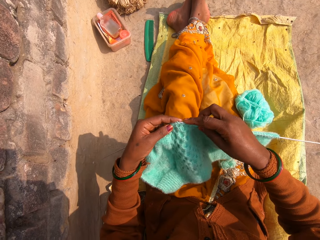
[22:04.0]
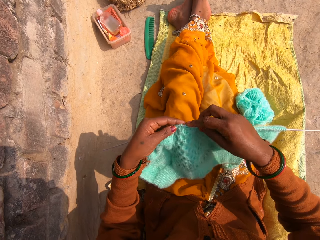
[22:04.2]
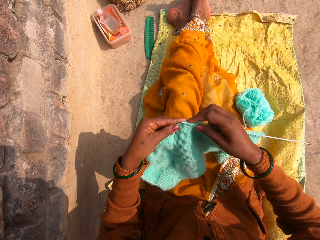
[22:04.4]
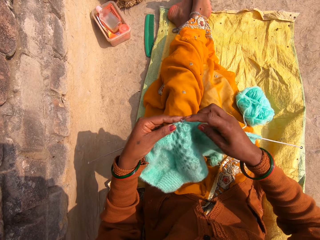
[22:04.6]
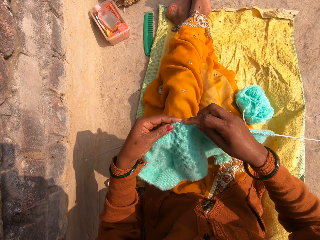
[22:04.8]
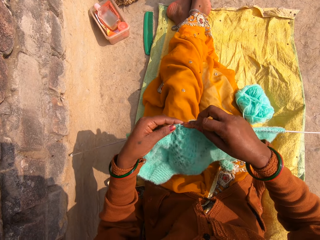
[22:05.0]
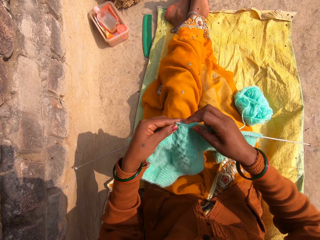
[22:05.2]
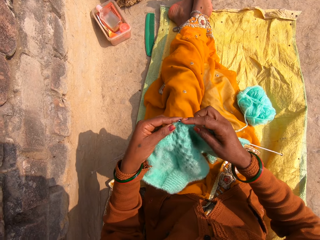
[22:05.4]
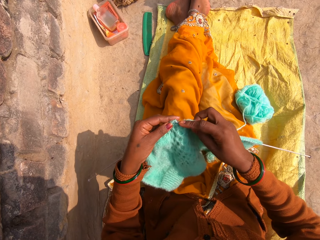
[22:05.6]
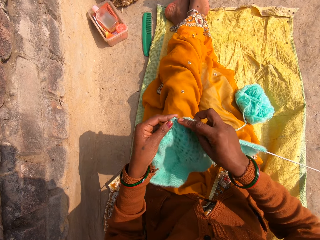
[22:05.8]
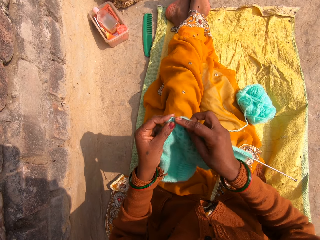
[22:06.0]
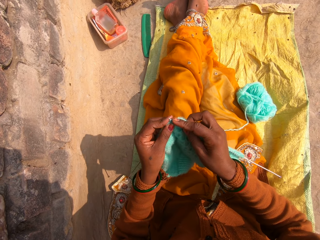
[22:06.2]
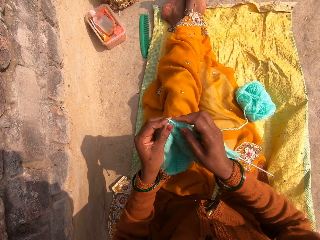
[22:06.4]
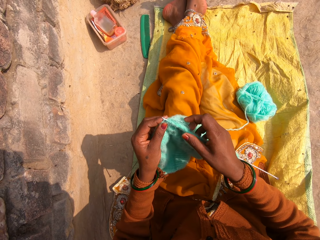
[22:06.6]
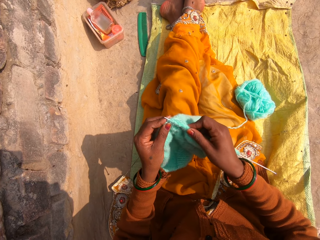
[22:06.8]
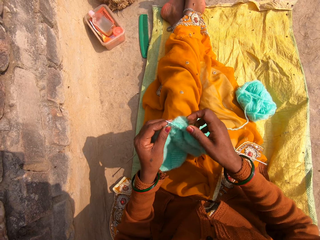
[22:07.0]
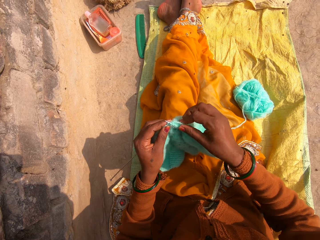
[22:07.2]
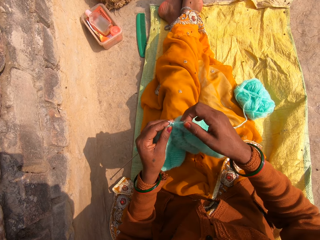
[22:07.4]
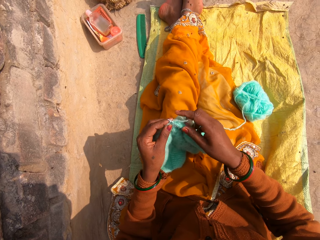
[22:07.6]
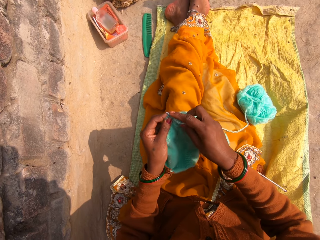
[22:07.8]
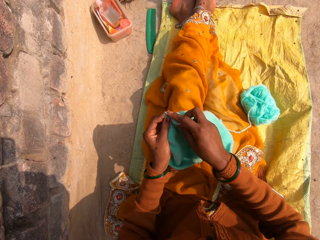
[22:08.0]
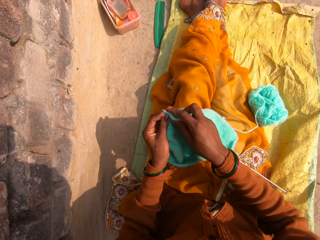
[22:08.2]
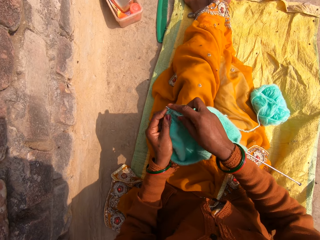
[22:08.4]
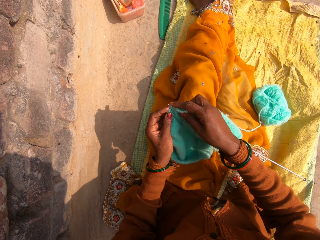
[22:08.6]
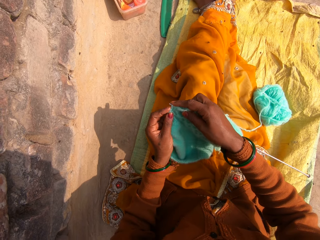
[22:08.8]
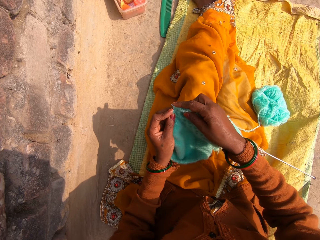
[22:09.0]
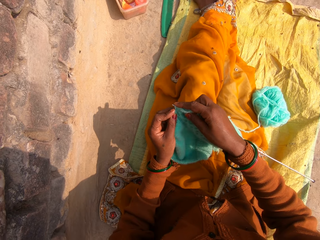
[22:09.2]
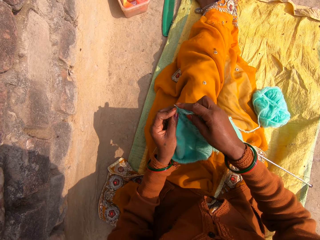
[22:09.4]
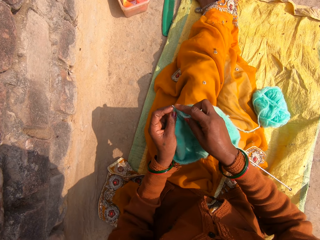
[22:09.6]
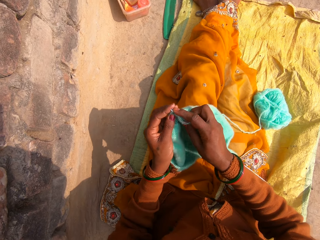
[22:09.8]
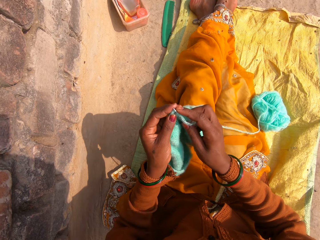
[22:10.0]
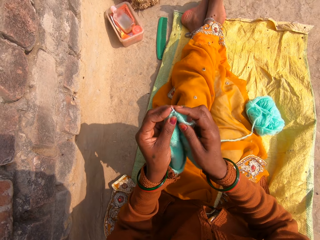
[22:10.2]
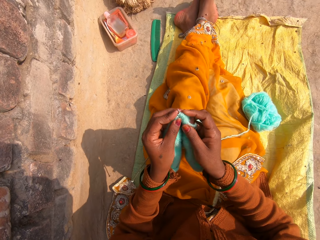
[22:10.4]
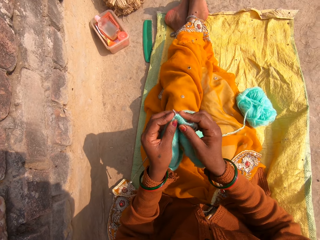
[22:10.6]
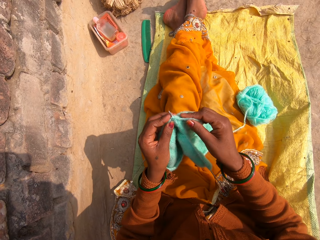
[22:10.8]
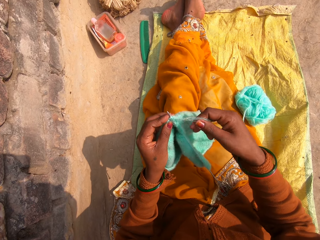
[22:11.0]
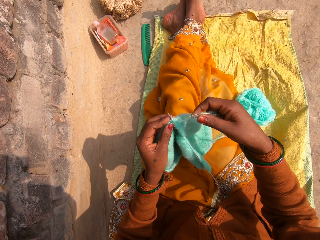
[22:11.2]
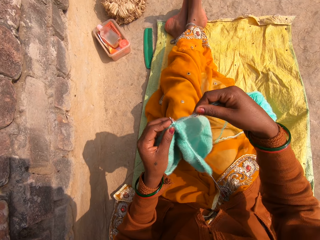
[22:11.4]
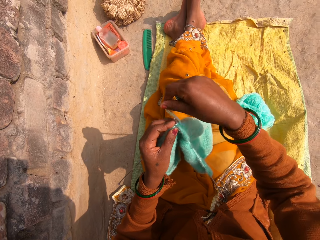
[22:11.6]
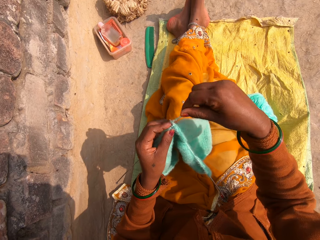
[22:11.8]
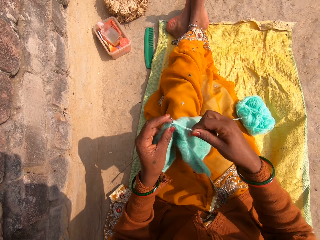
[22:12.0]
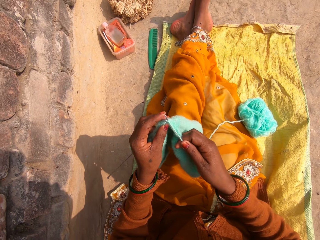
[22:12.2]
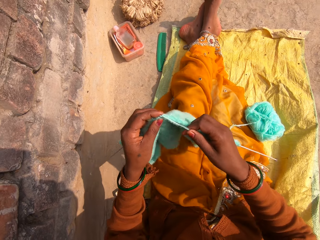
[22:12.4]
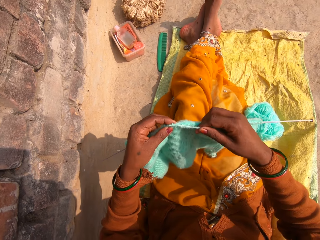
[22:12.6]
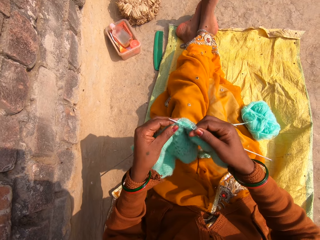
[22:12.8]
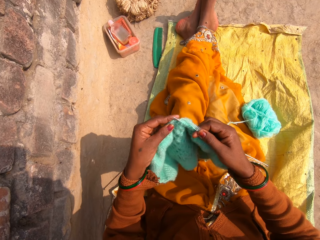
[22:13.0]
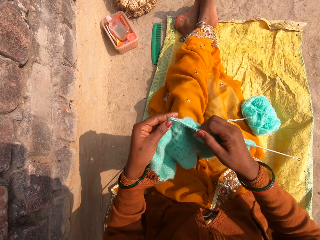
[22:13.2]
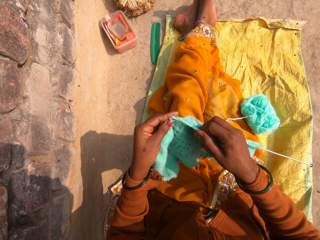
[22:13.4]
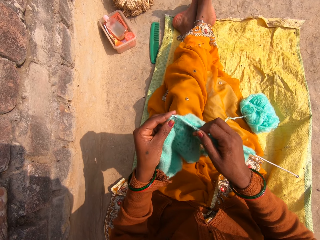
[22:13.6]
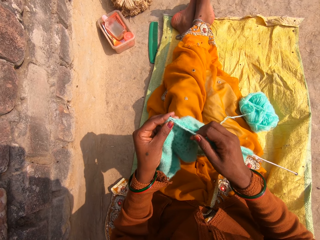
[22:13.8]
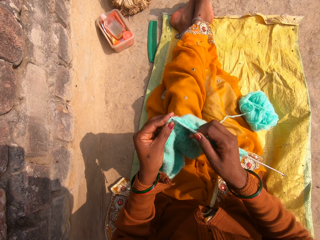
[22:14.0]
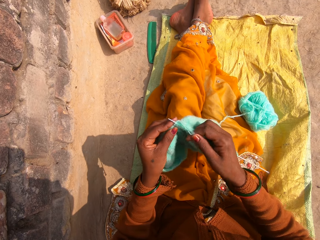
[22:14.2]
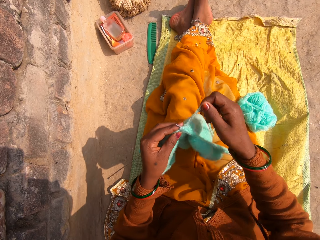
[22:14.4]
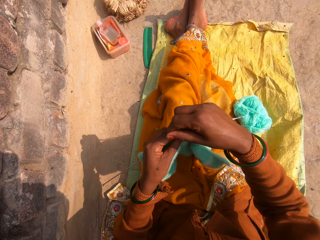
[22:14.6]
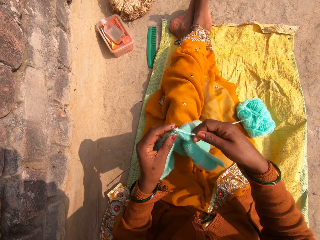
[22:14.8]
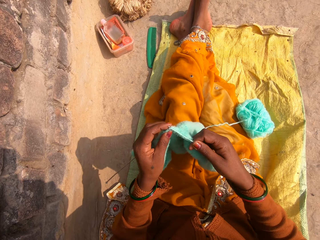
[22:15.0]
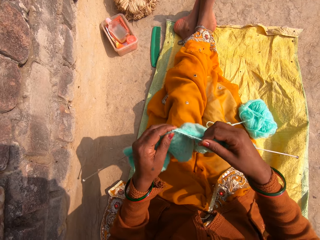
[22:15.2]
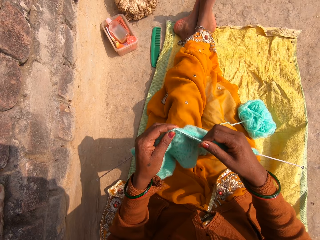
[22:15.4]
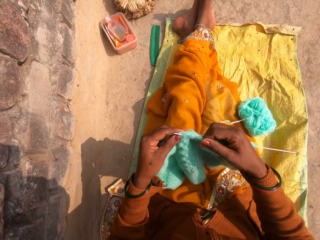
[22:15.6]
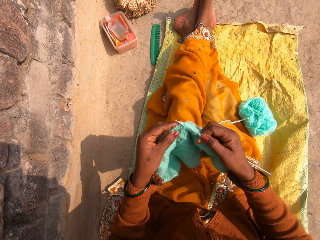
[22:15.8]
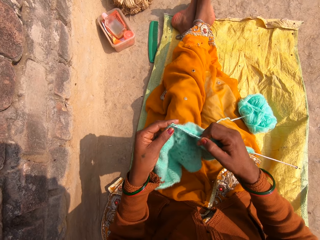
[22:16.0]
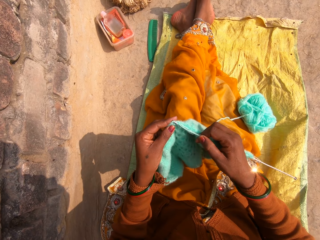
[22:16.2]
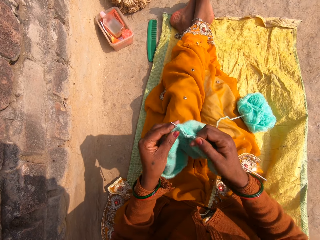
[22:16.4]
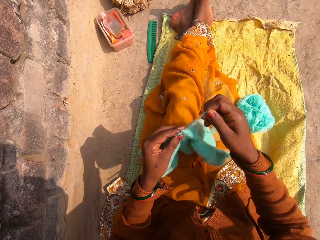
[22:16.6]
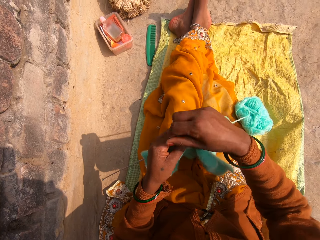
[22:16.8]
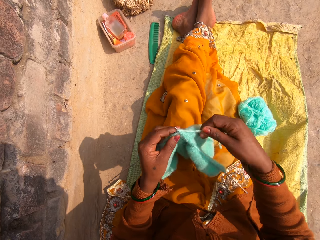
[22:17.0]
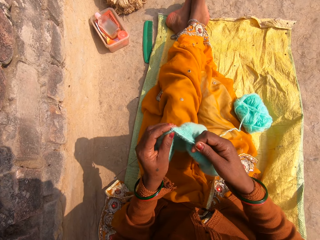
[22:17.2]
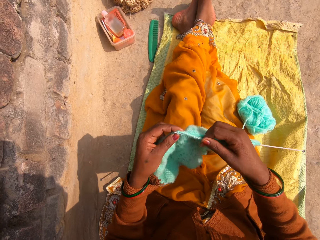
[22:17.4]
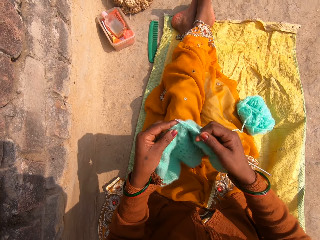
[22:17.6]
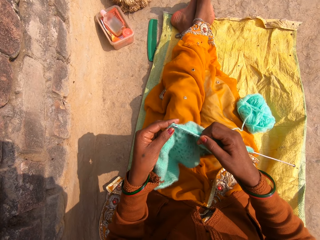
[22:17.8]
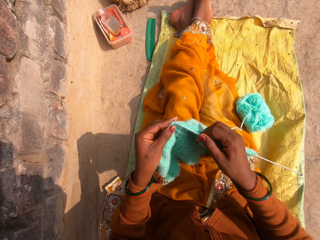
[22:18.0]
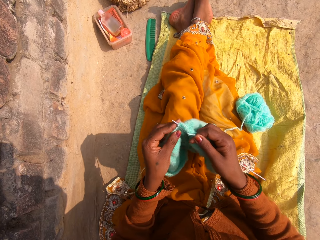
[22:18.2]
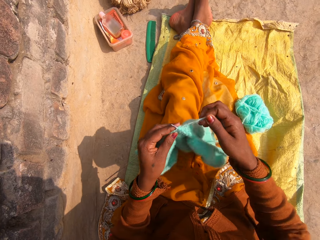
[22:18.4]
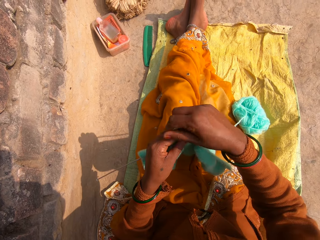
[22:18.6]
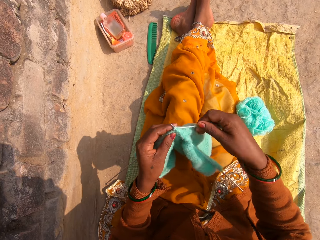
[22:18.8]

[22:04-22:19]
The camera wearer sews a piece of yarn using hand and crochet hooks.

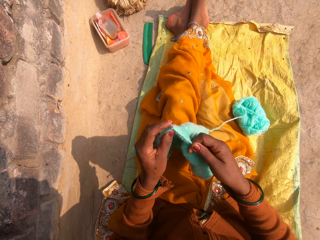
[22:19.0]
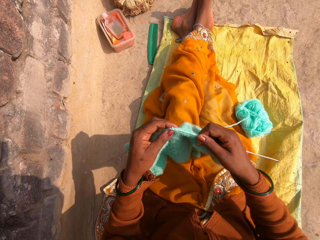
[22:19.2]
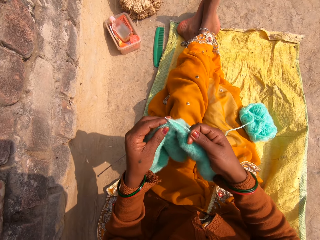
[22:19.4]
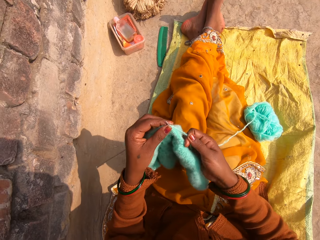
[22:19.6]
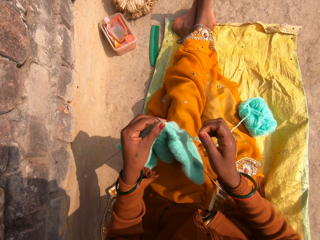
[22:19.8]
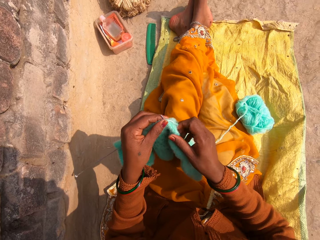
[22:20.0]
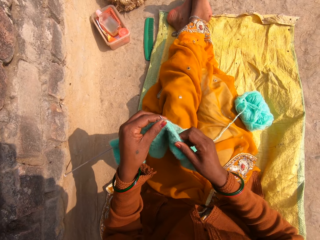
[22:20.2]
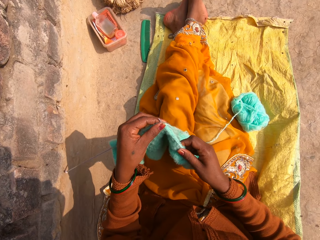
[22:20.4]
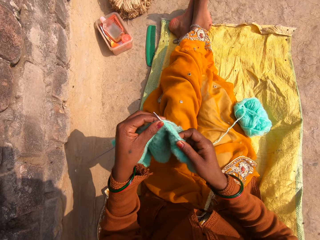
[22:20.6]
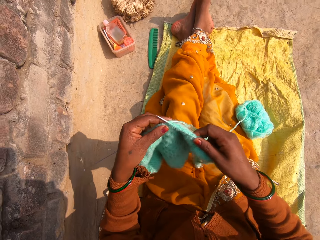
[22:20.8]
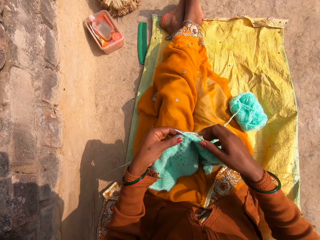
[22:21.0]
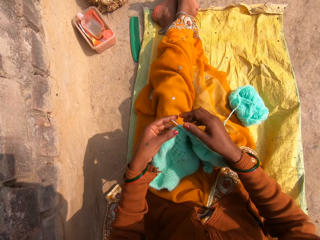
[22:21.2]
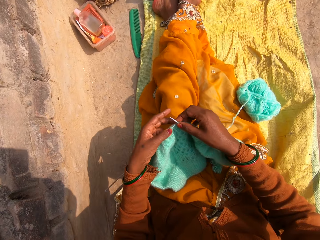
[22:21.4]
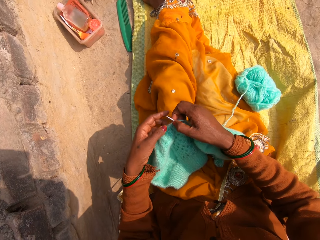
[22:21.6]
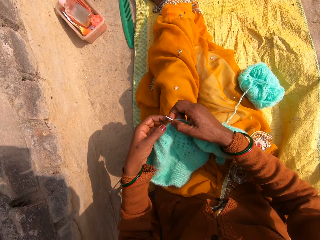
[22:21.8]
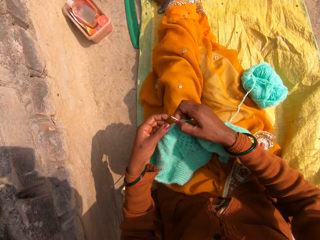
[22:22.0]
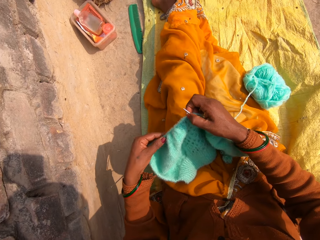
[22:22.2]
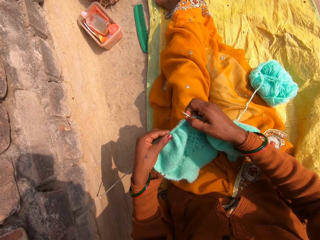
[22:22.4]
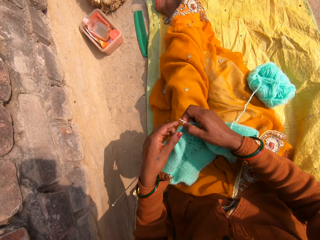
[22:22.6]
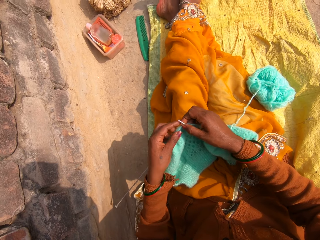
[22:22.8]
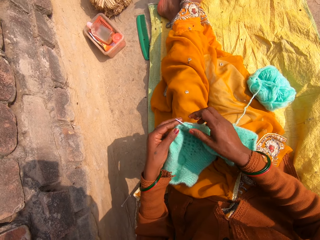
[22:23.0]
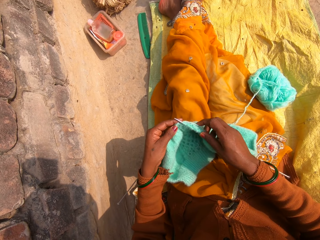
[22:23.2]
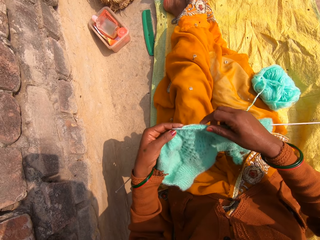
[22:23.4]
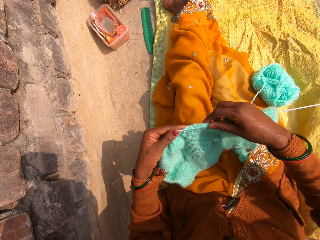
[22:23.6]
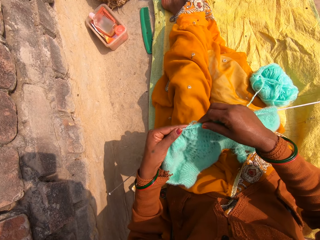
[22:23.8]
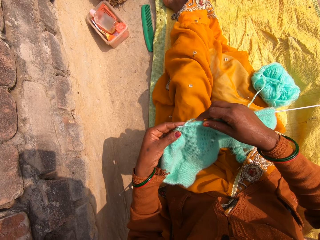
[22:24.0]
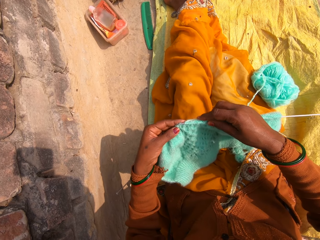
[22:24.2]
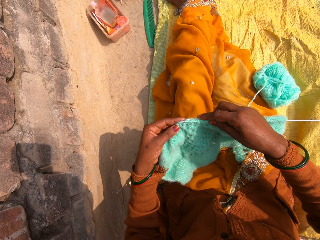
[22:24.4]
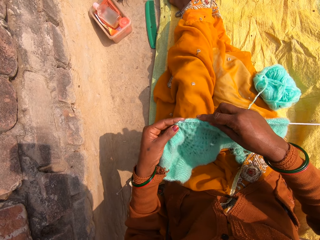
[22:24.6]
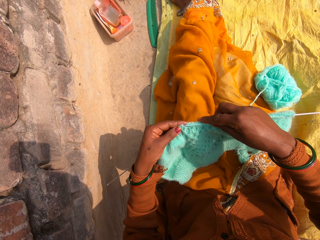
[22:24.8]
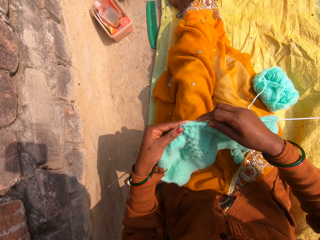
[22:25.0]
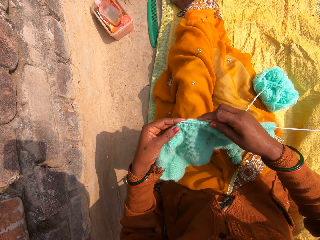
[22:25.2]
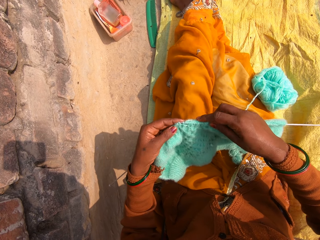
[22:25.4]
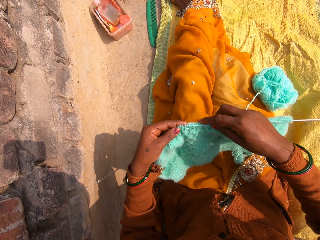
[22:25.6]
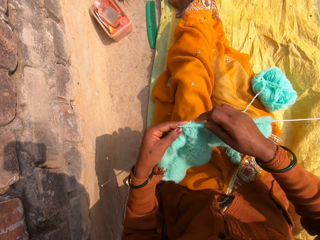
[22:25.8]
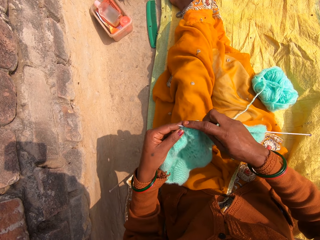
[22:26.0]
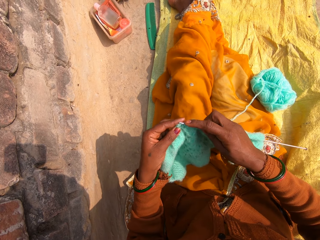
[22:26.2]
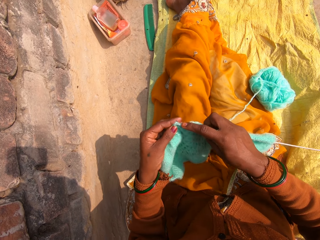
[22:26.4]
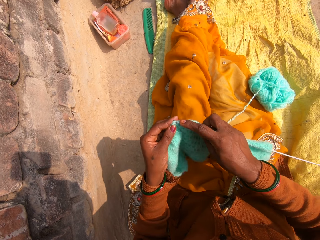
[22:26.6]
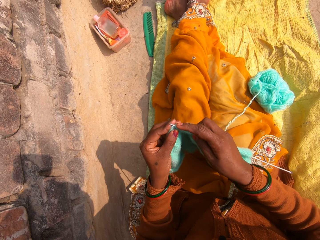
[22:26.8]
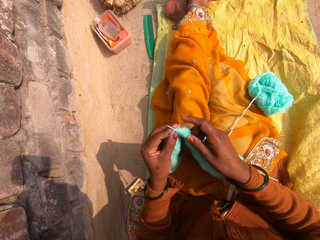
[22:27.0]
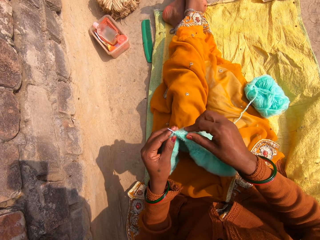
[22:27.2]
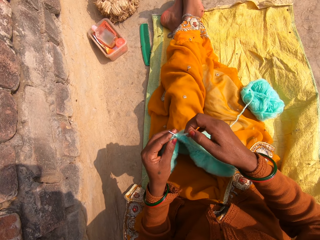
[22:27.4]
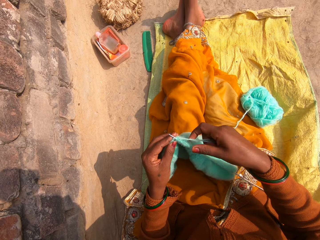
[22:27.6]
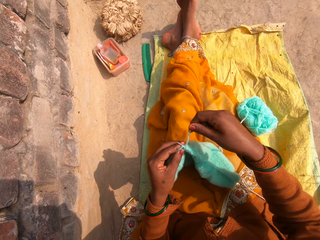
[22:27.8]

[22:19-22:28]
The camera wearer adds the yarn. They adjust a pin in the cloth. They knit the cloth.
